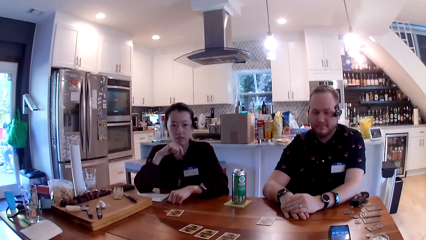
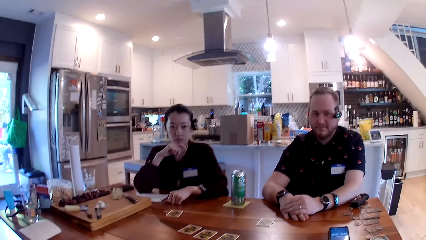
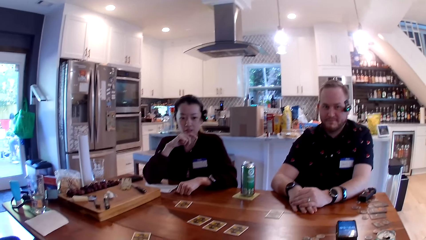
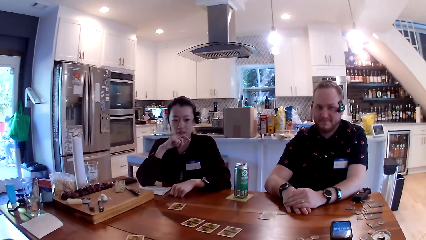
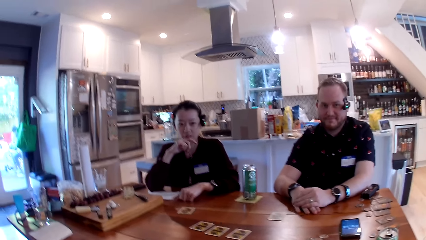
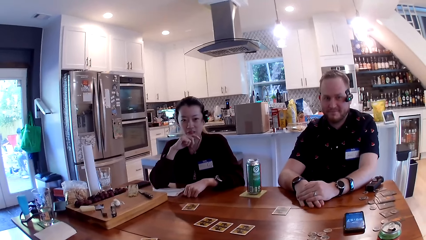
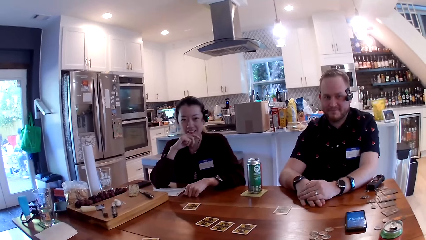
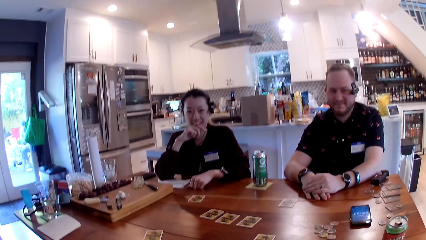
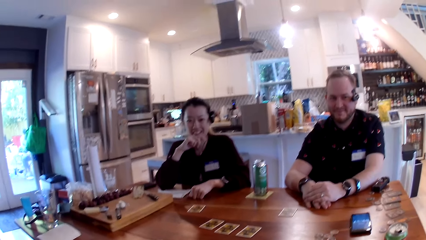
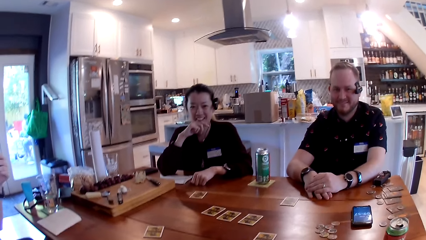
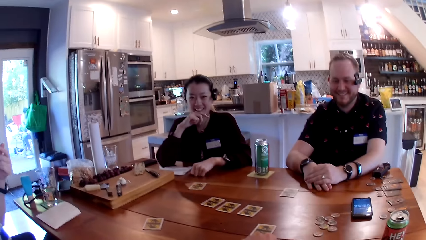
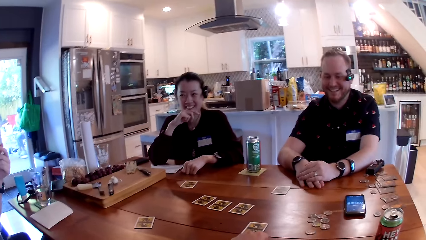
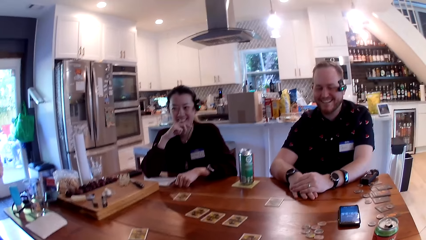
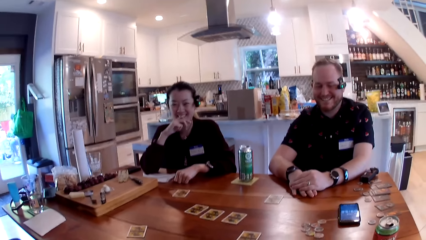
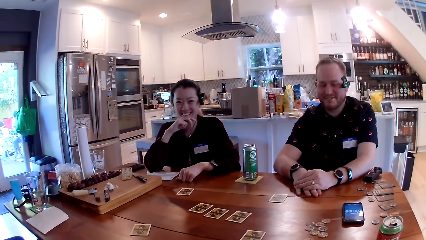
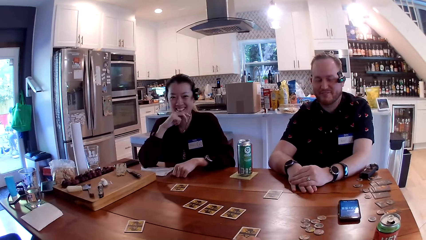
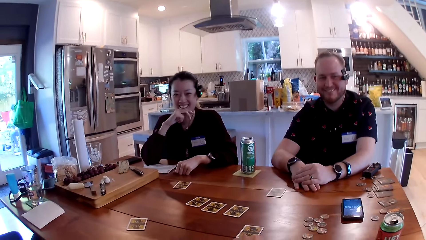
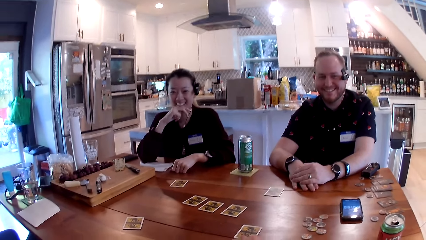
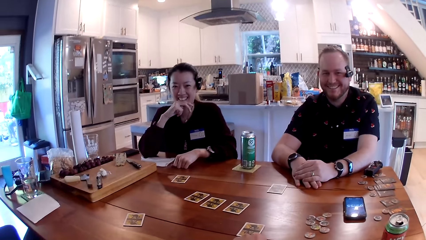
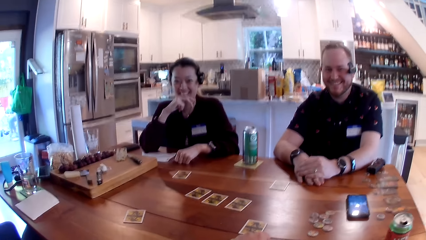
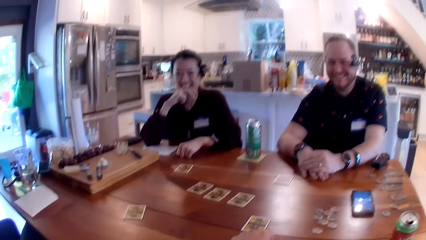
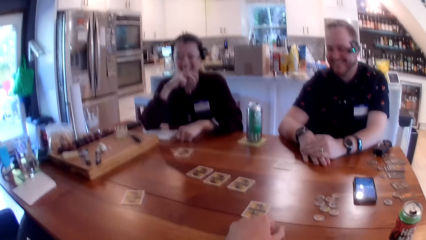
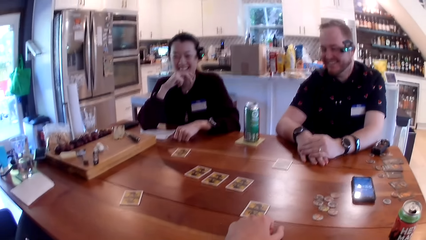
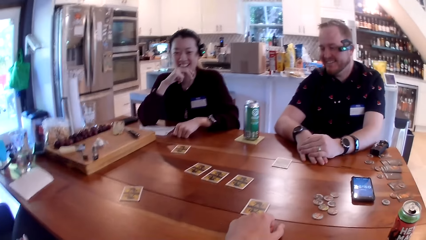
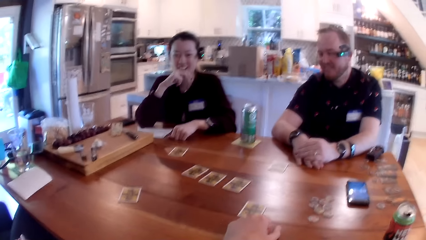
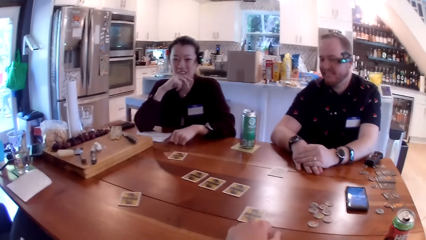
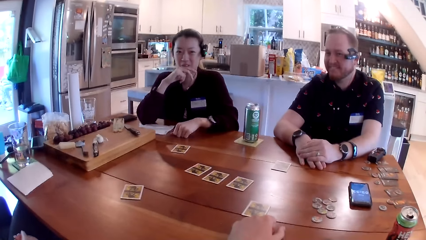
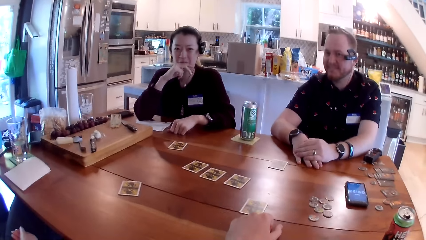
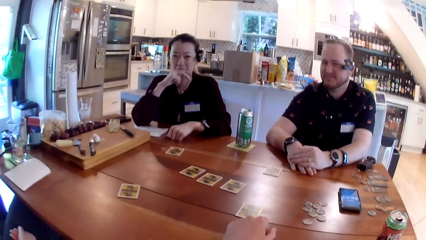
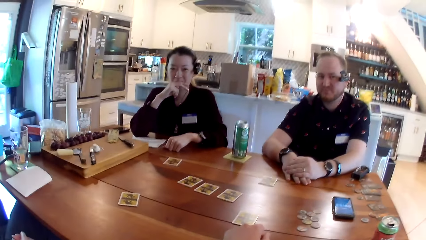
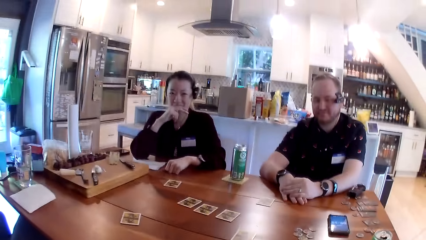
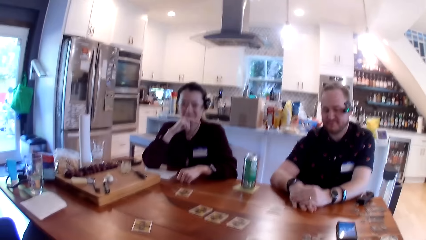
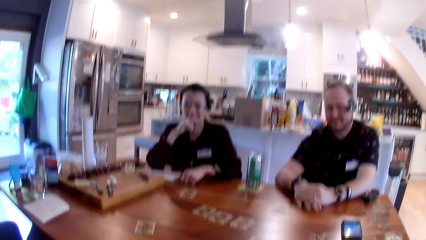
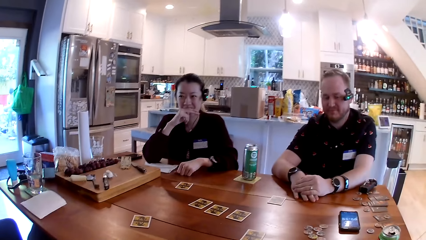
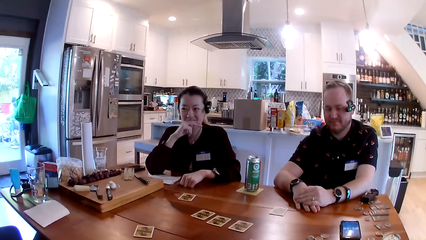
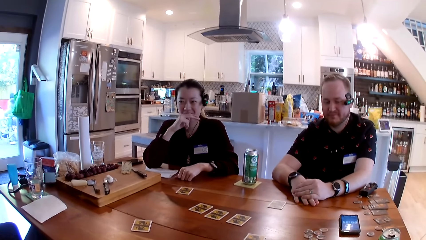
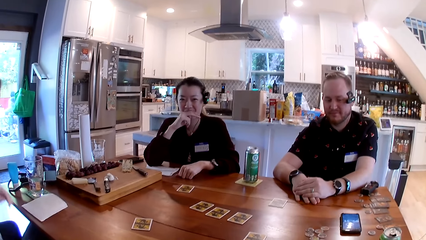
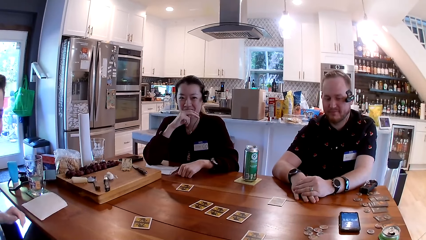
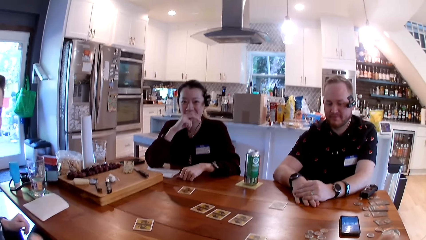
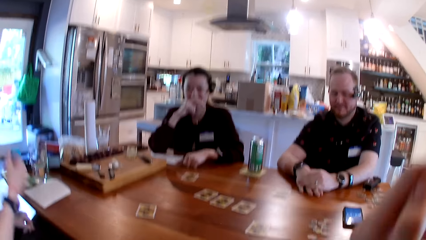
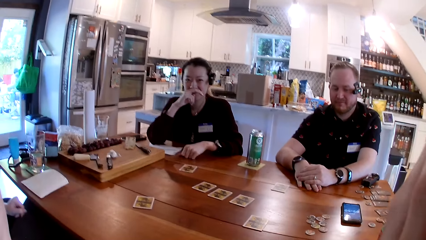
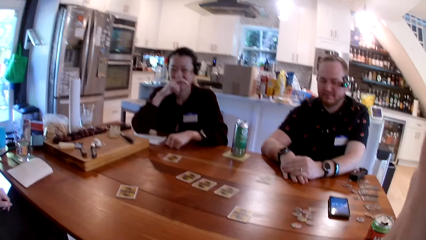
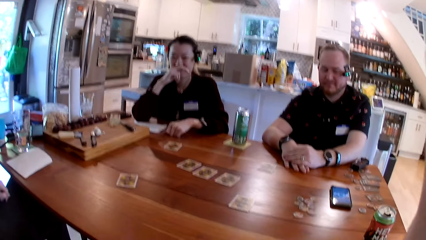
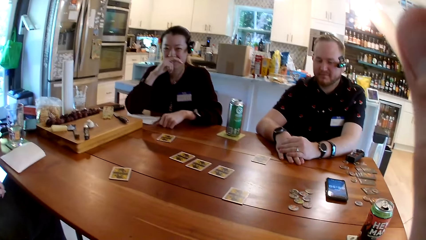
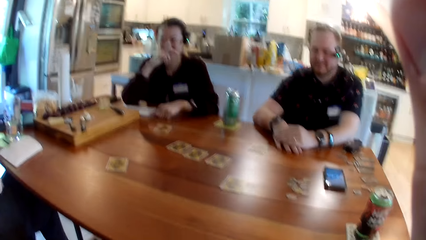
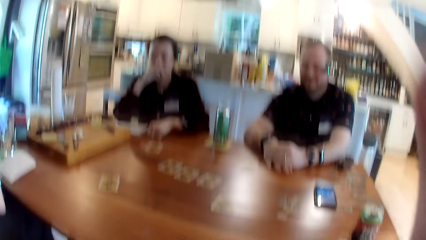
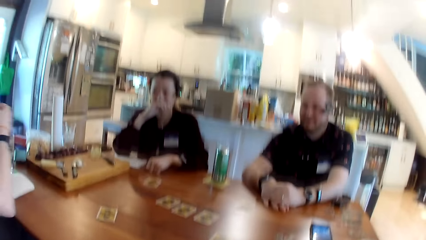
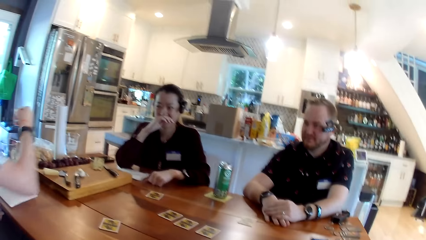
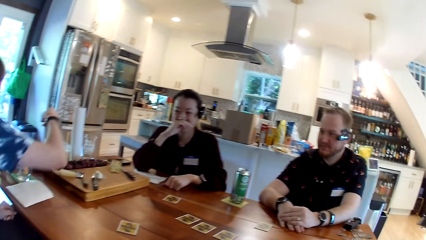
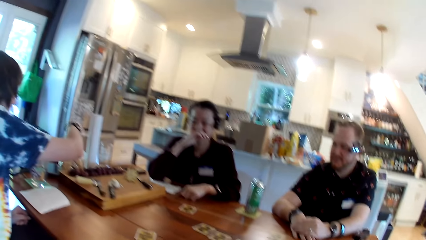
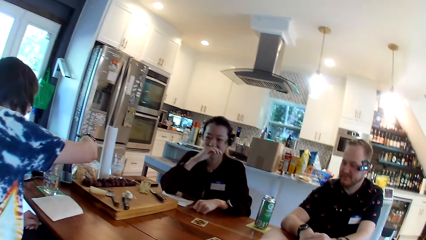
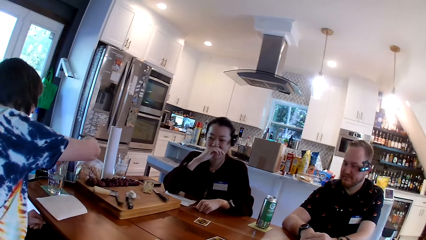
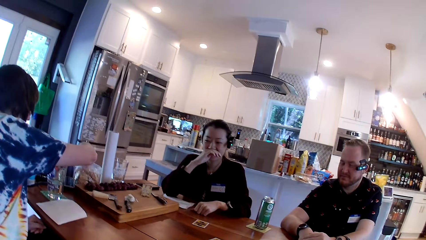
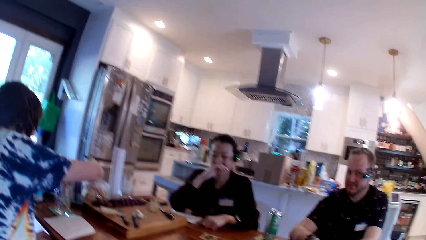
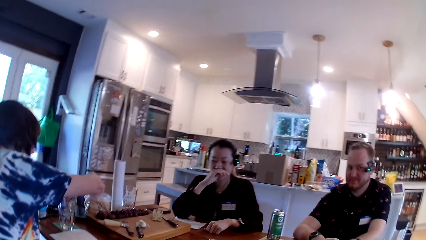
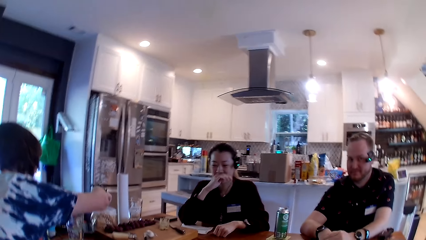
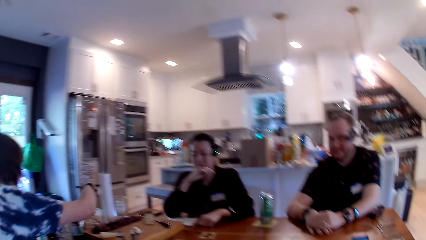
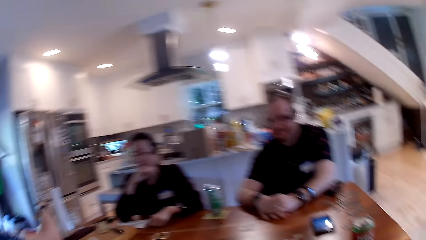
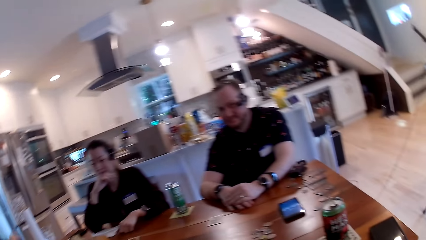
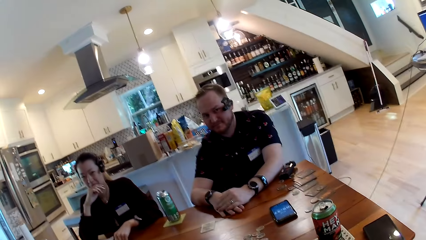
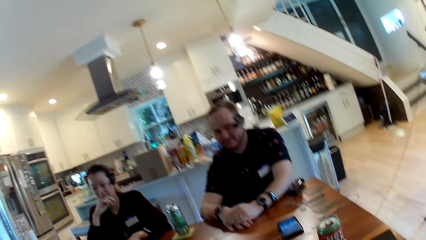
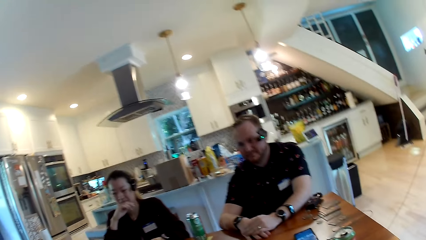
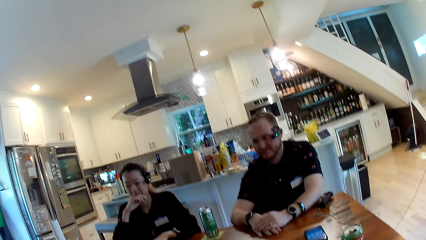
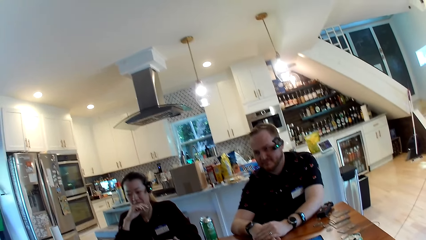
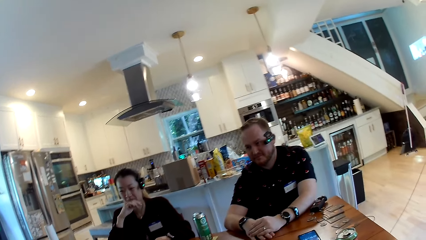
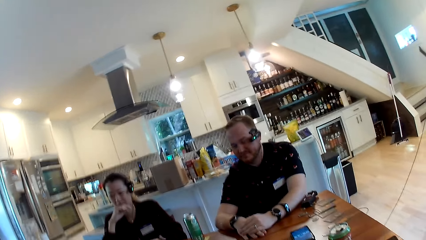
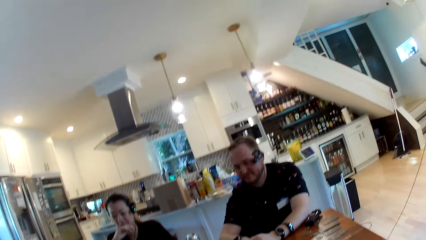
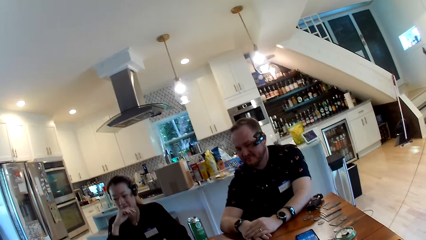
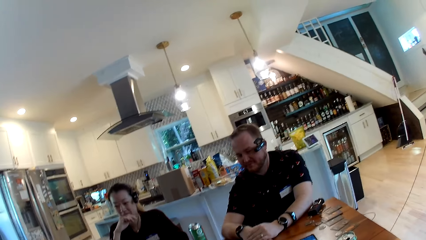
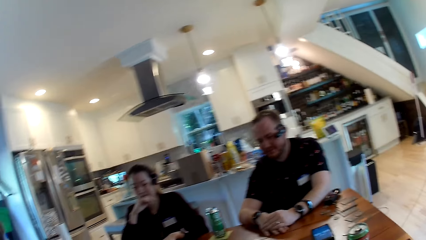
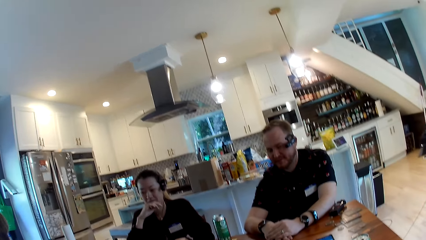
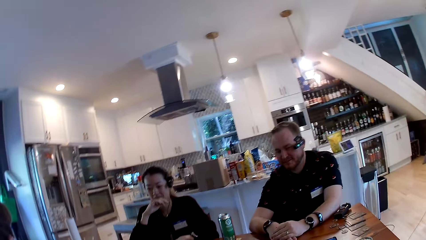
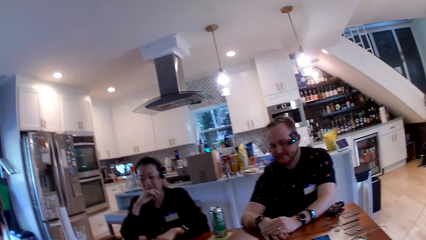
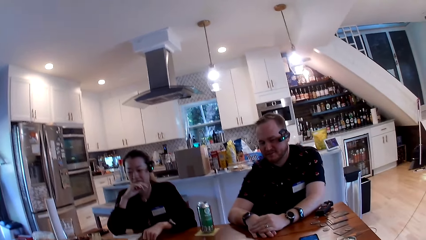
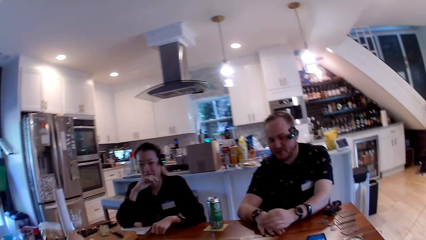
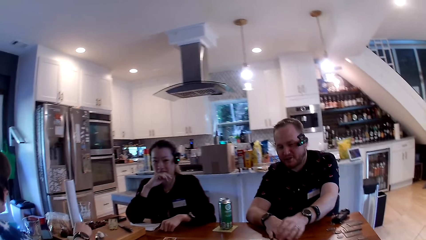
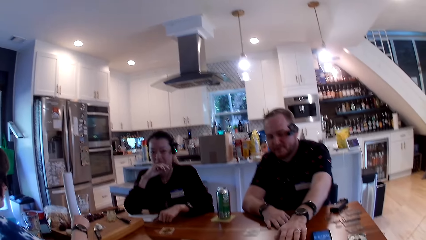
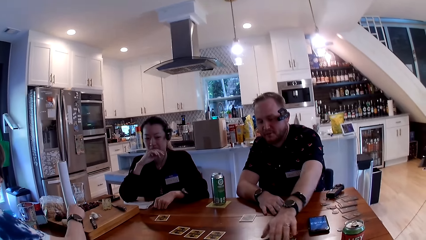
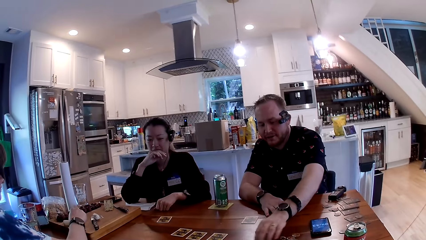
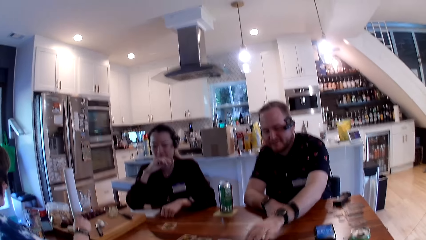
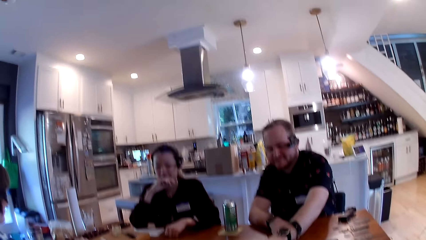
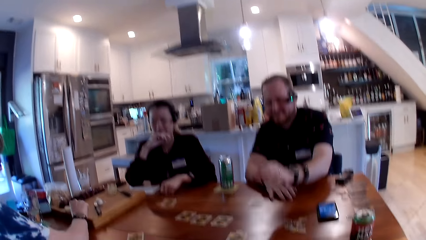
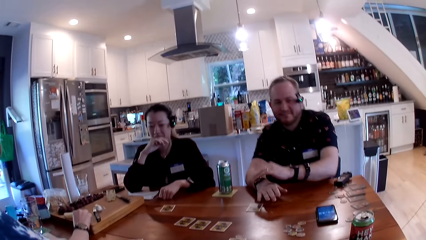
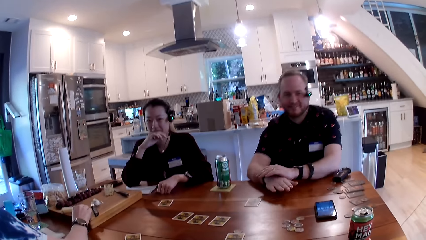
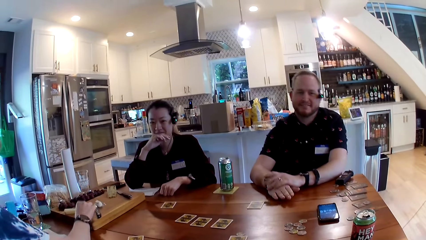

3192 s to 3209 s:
The camera wearer talks. A woman takes a chip from the pack of chips on the table with her right hand. The camera wearer talks. A person picks a card.
